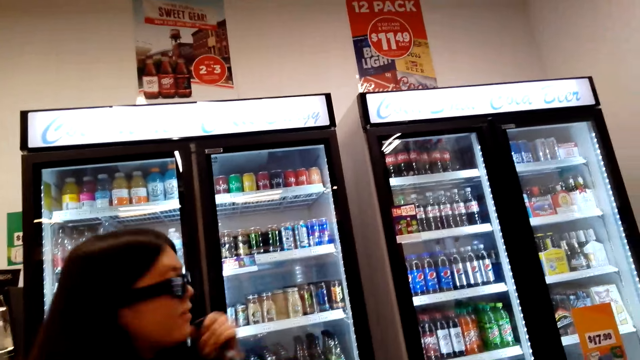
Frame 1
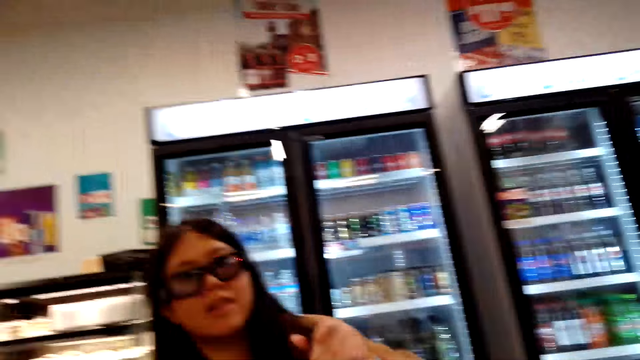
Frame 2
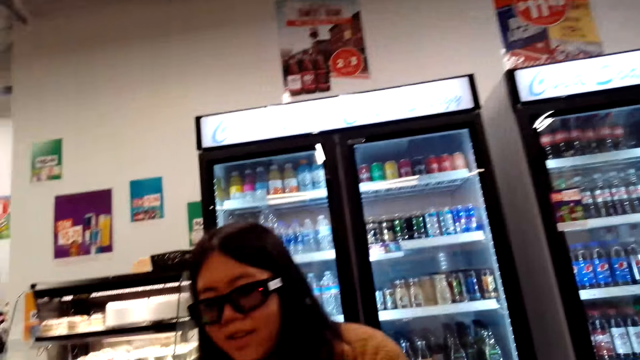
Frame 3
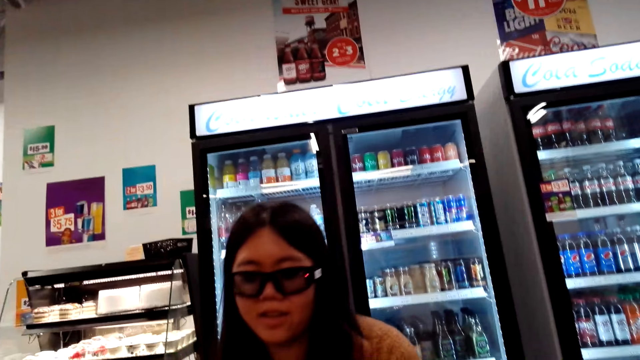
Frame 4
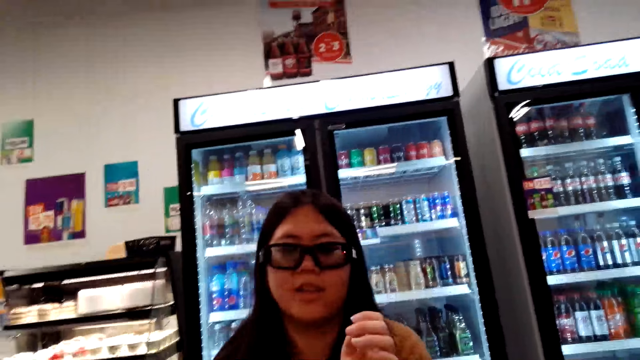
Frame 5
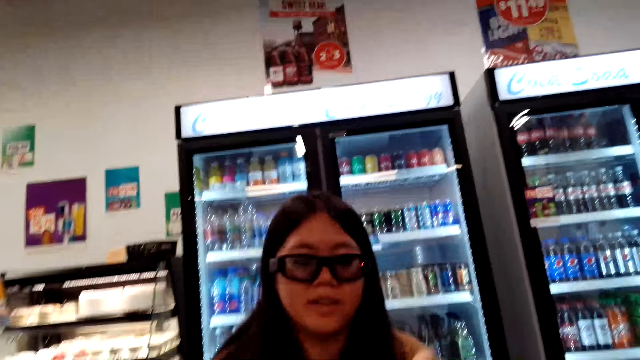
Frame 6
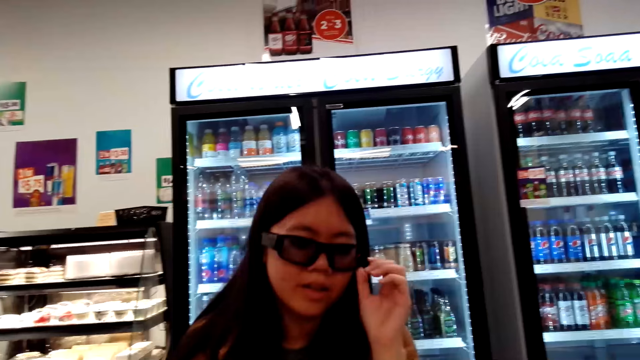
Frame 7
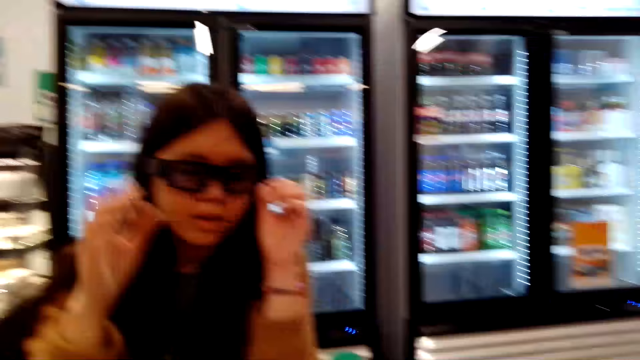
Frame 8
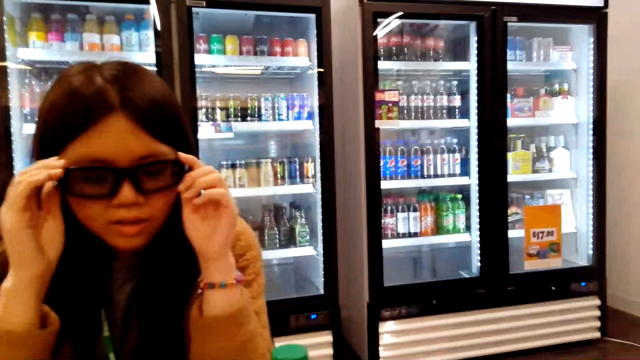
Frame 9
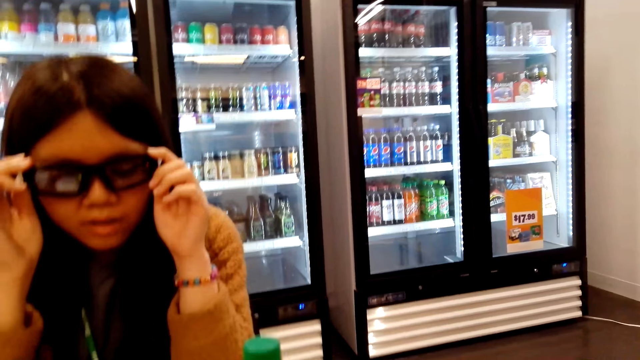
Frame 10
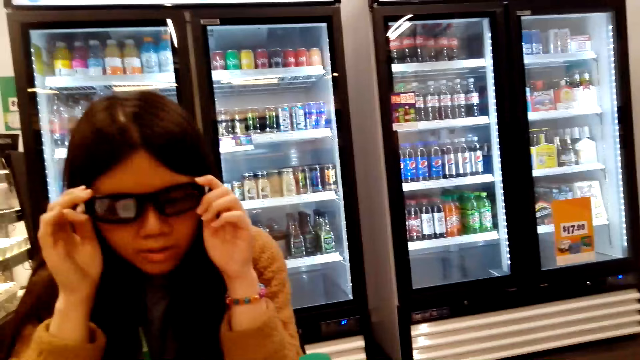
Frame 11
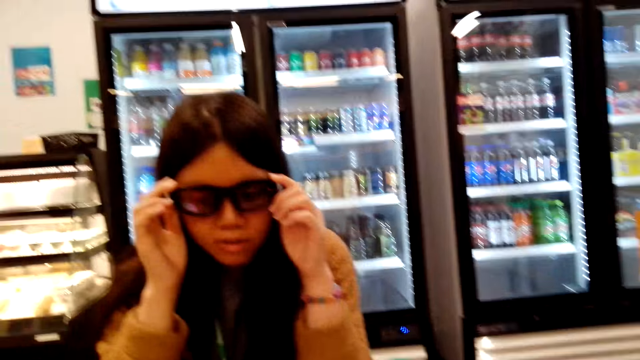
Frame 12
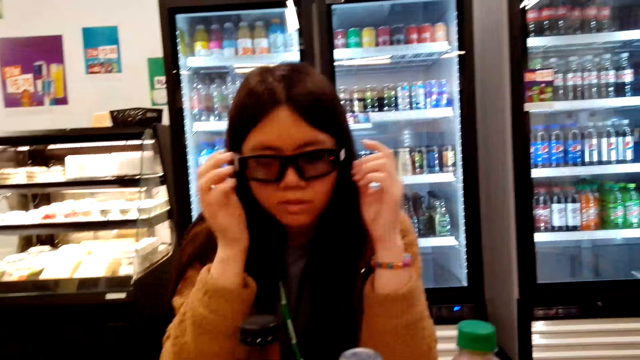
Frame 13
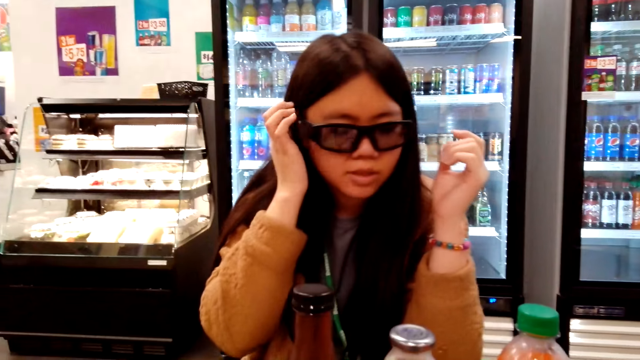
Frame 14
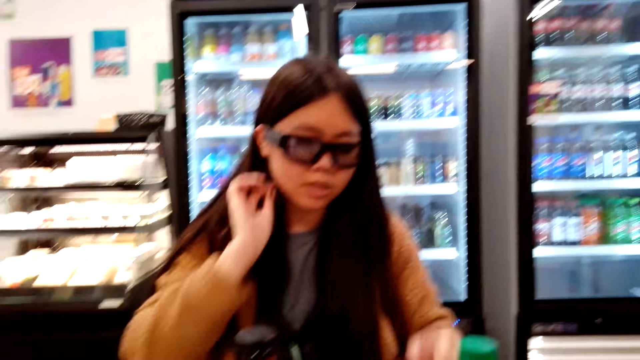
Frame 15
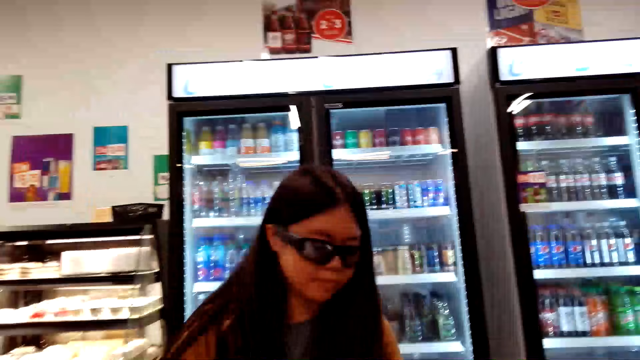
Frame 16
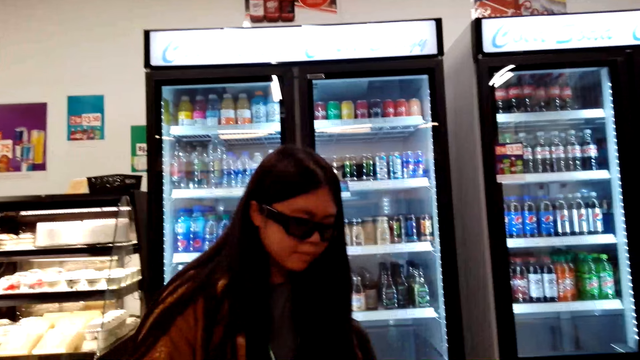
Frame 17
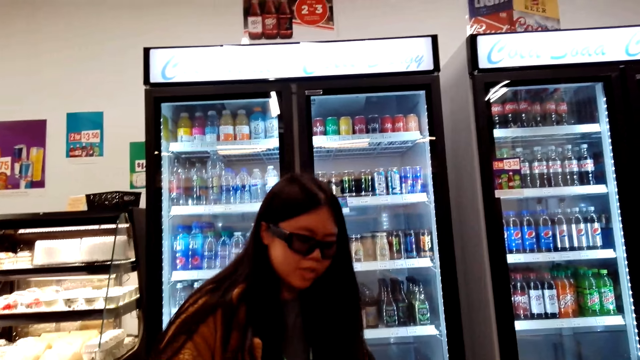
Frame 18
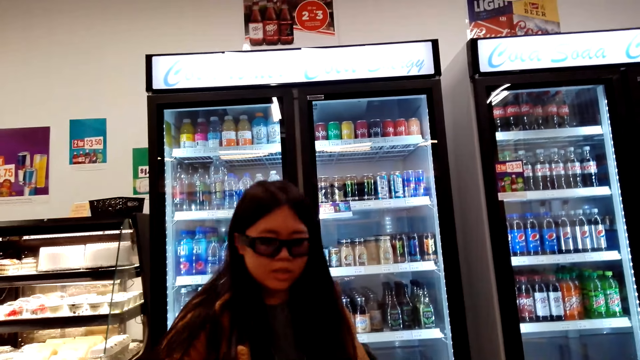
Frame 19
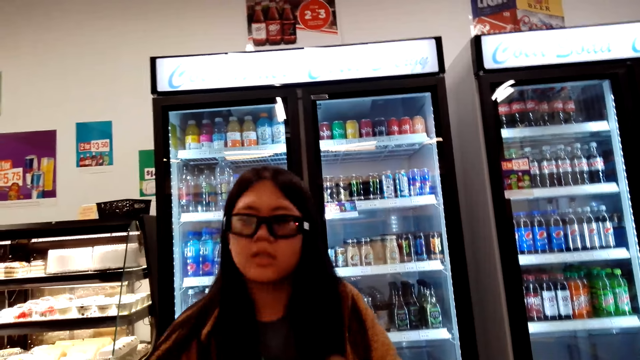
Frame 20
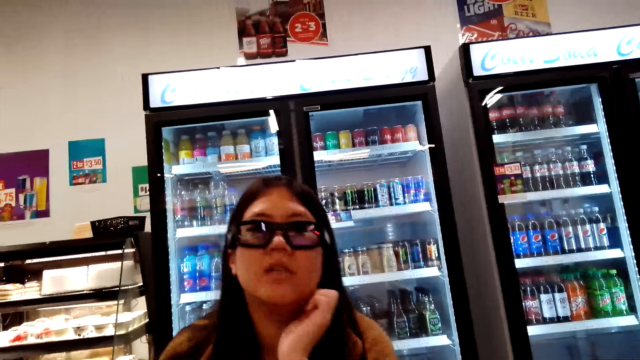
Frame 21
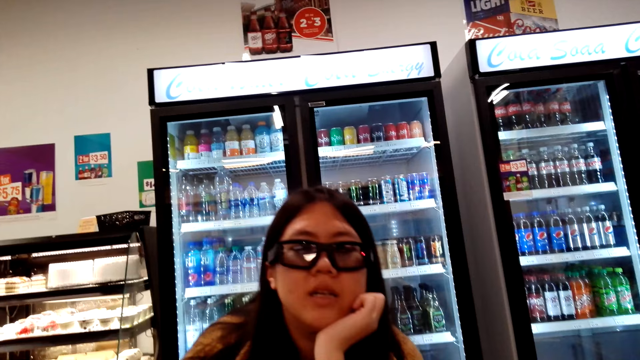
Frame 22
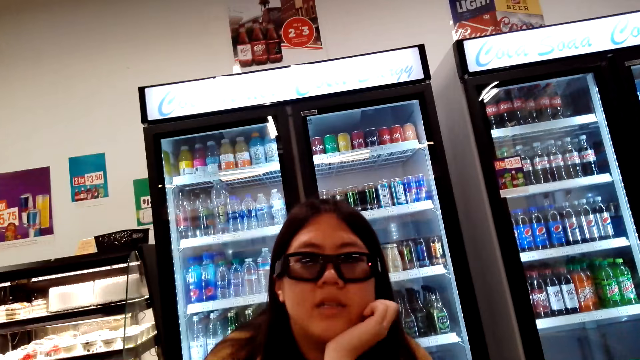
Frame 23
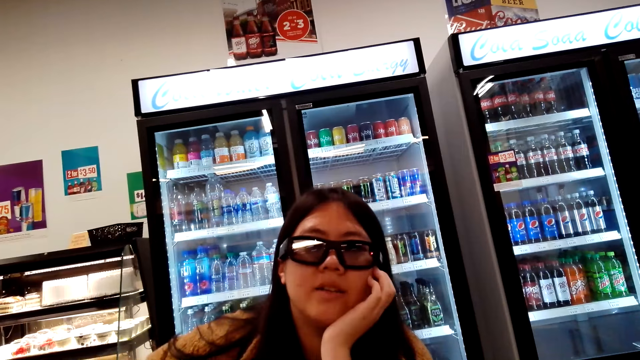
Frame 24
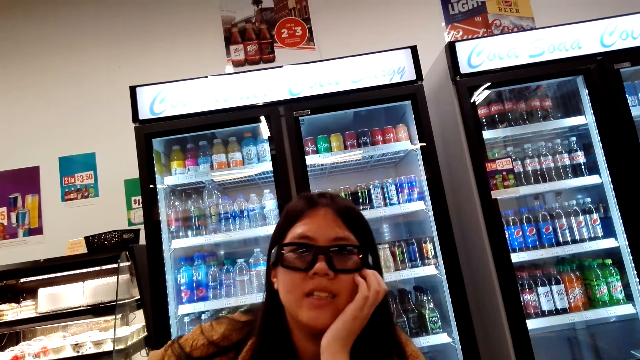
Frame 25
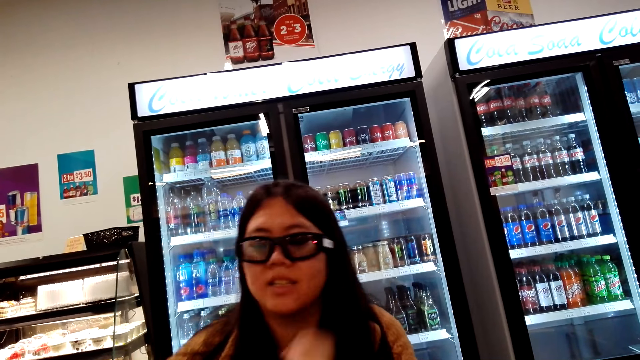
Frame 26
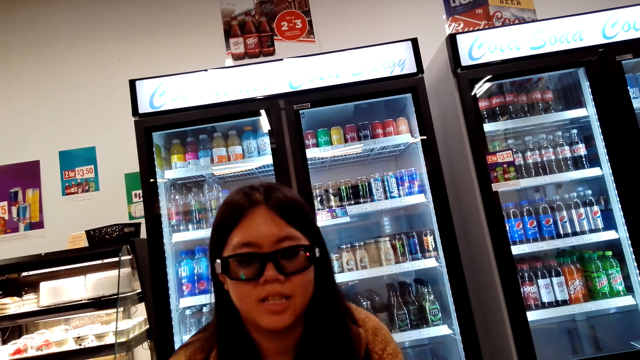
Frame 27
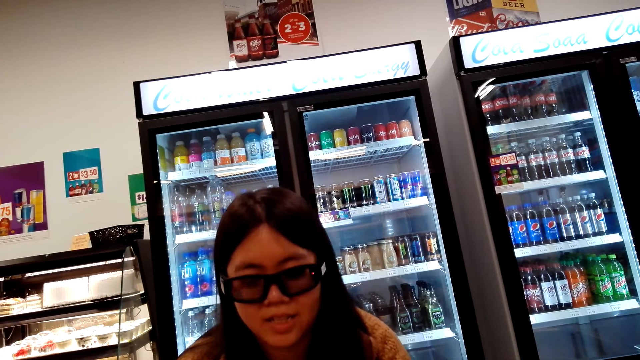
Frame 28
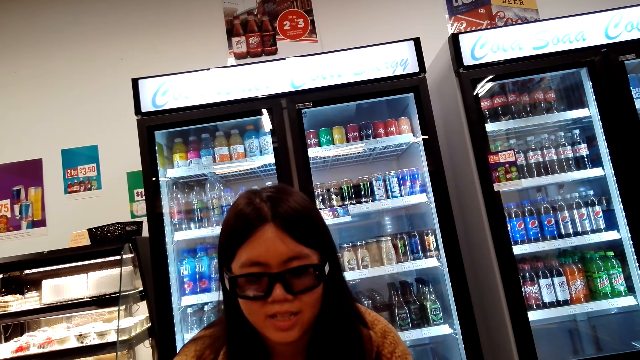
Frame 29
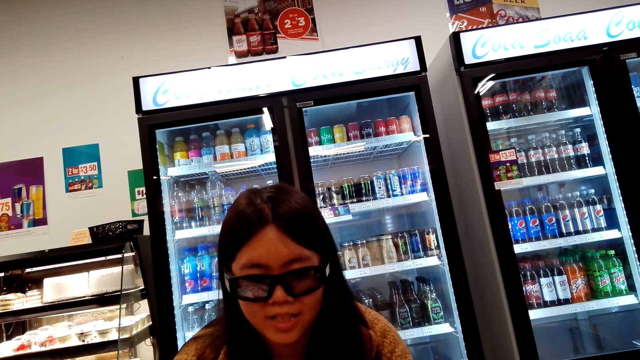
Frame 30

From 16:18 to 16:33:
The camera wearer talks to the woman. The woman puts down the bottle of soda, touches his sunglasses and touches his hair. The camera wearer talks to the woman. The woman touches his face.

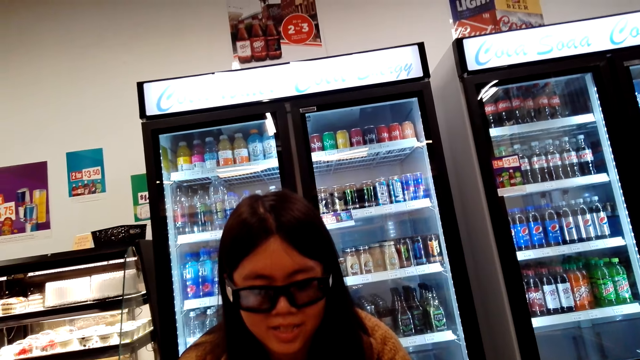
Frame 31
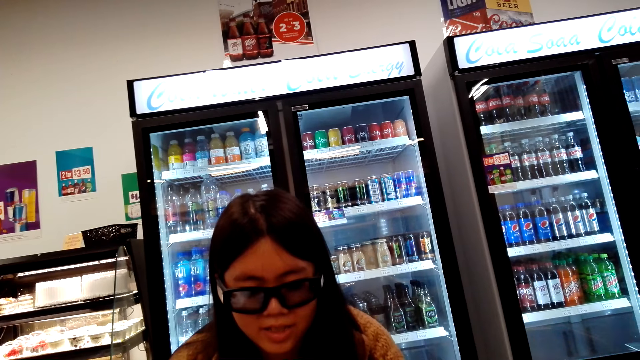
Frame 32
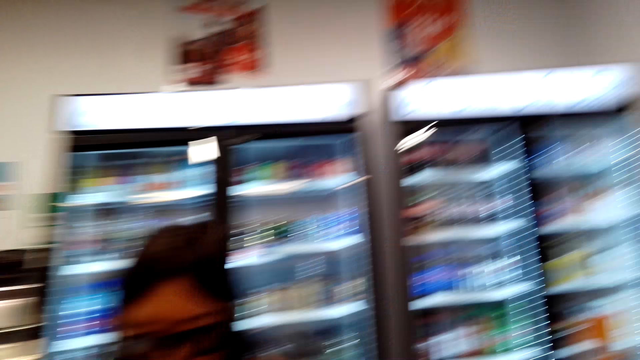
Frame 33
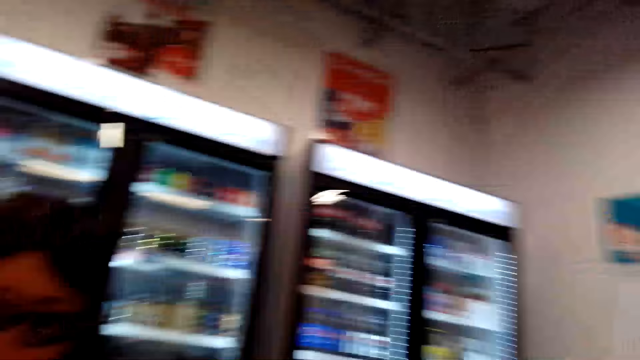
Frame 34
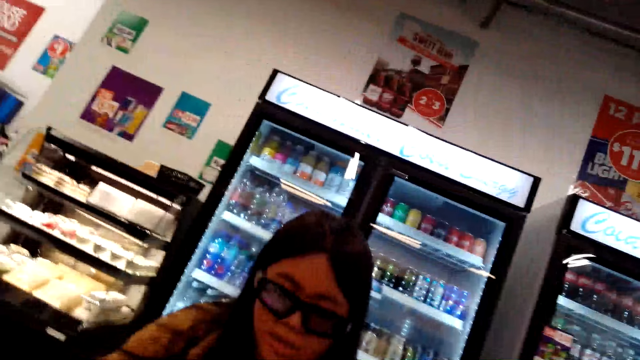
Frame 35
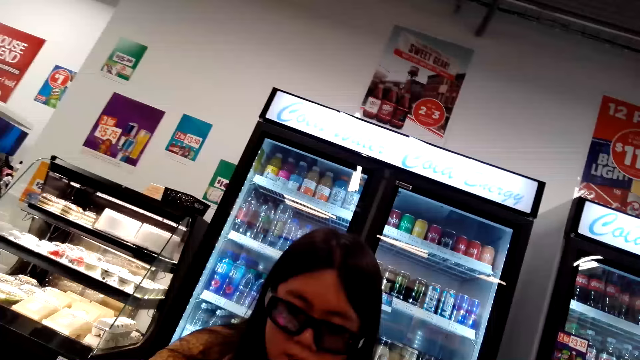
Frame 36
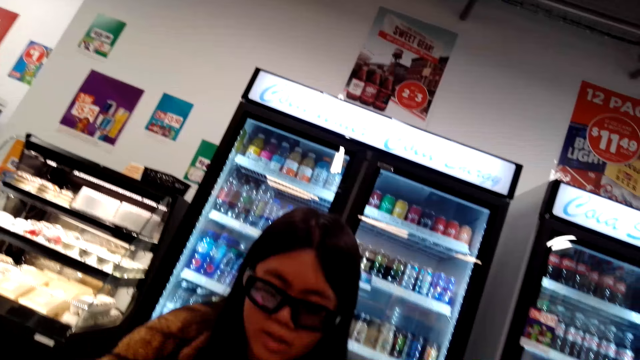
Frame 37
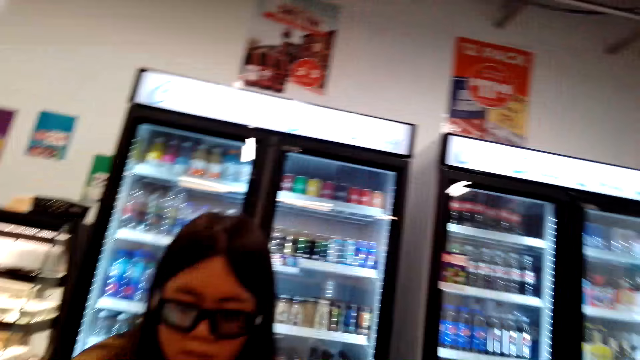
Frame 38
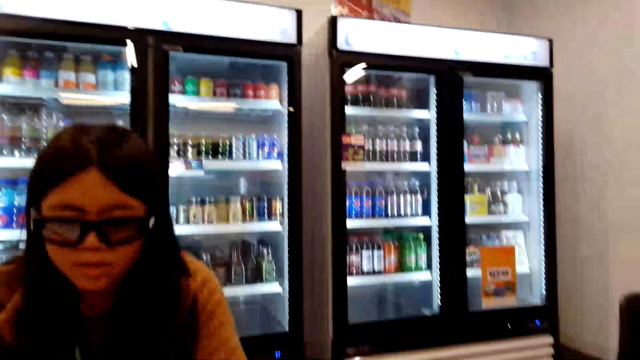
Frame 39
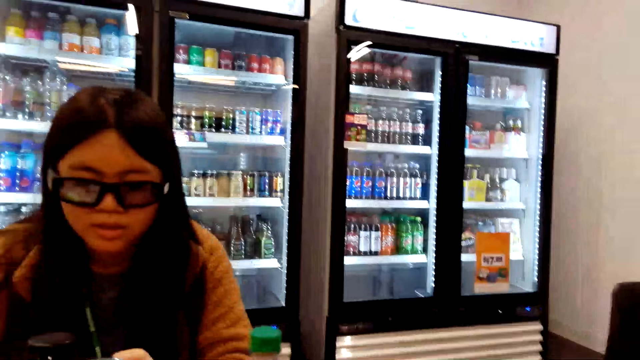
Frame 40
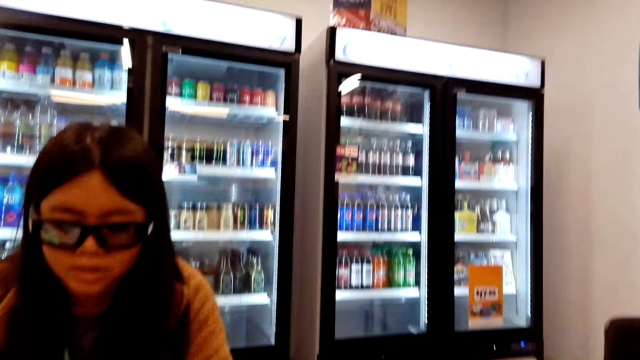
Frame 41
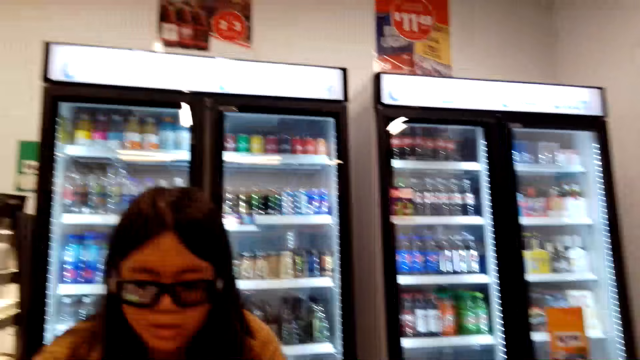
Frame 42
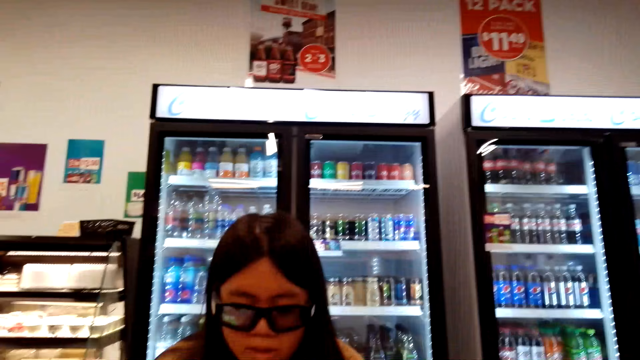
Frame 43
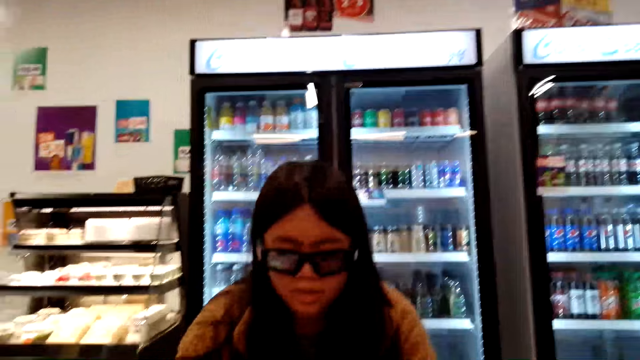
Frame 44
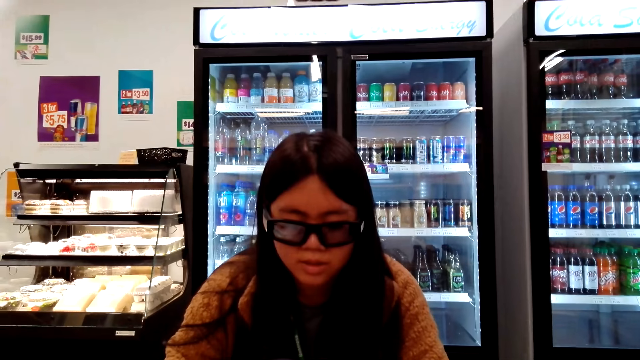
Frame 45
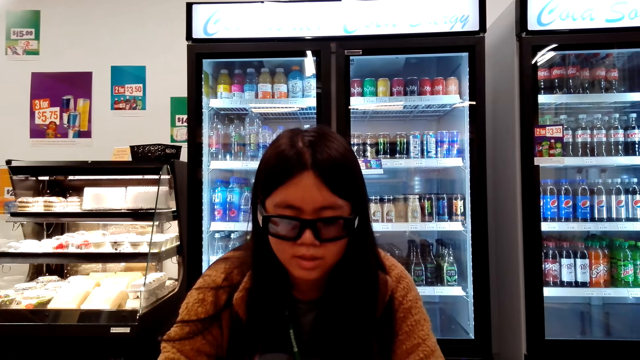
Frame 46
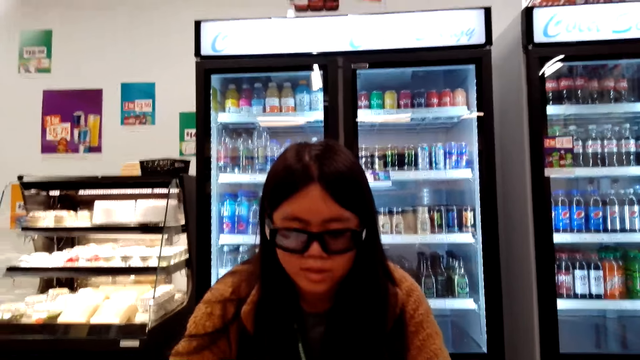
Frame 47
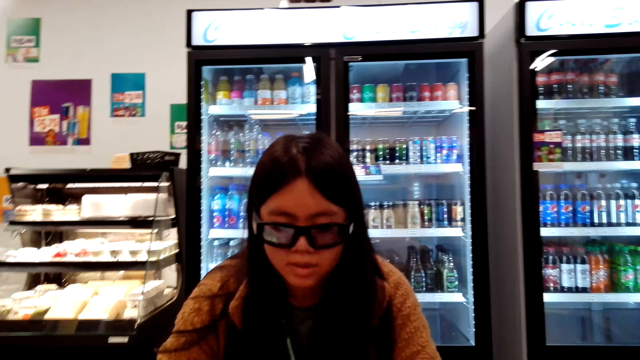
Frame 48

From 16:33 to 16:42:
The camera wearer talks to the woman.
